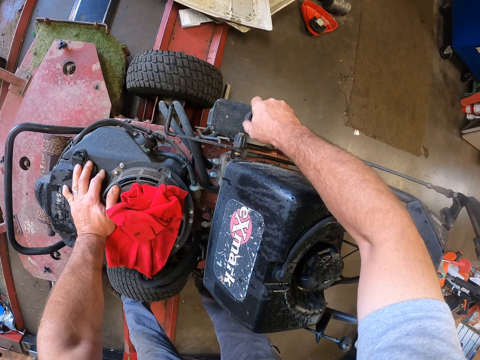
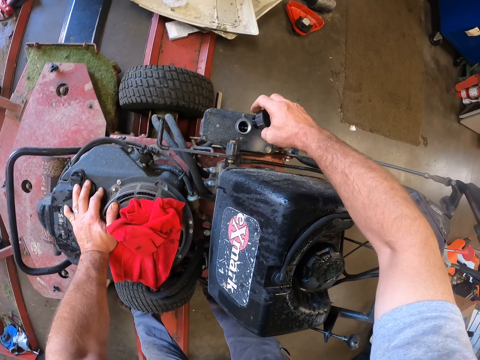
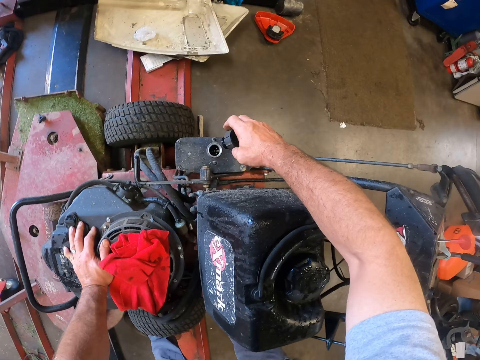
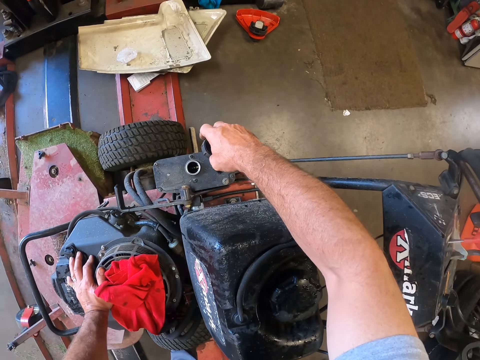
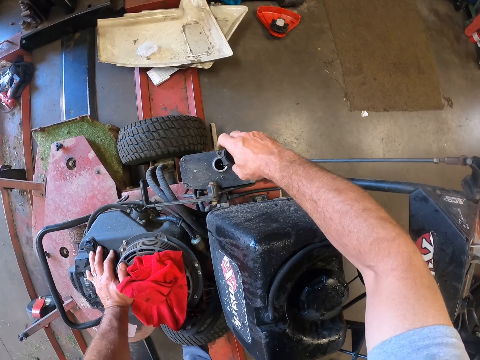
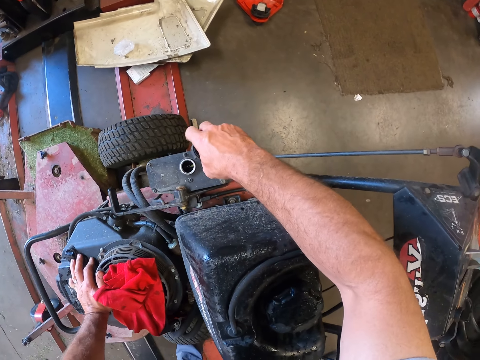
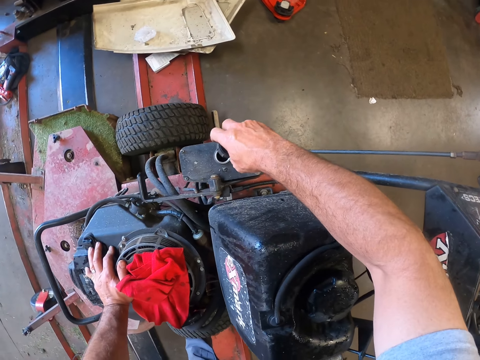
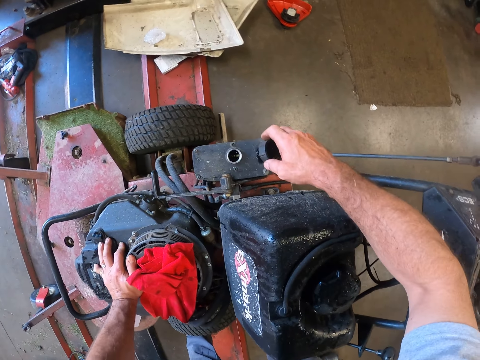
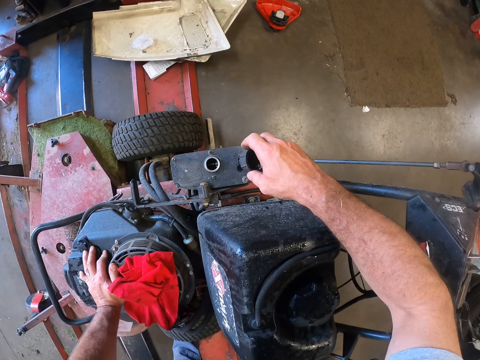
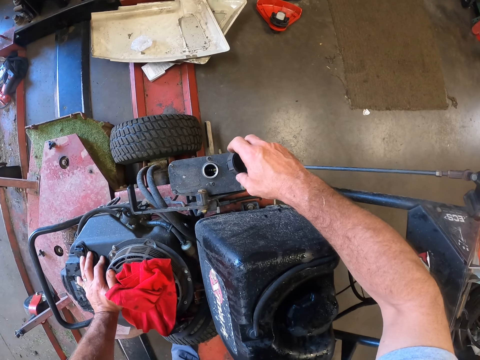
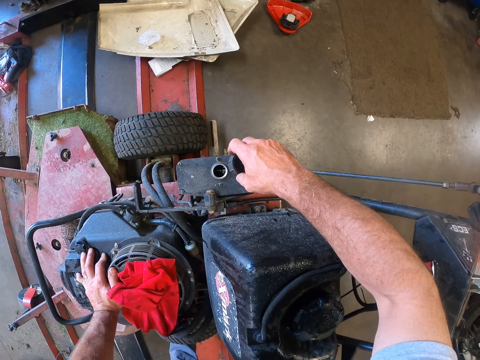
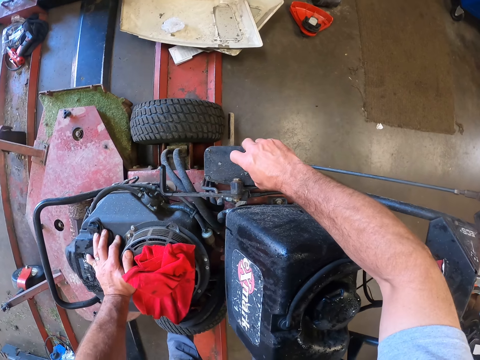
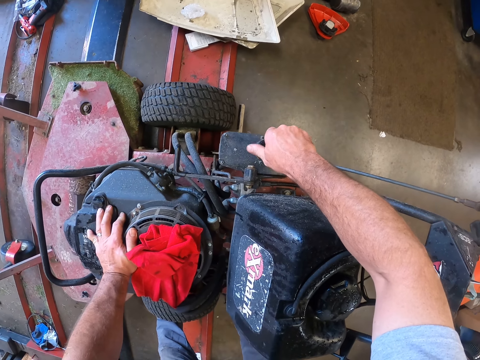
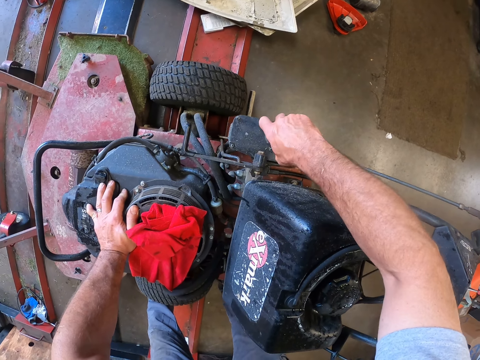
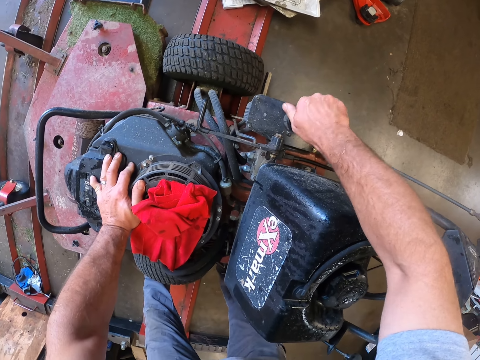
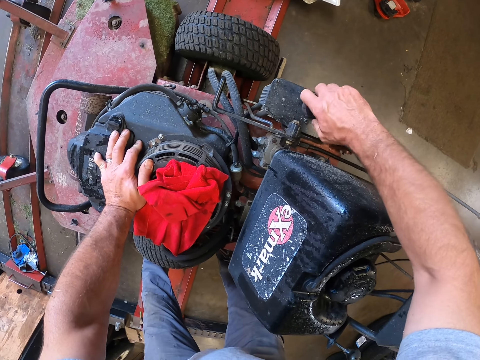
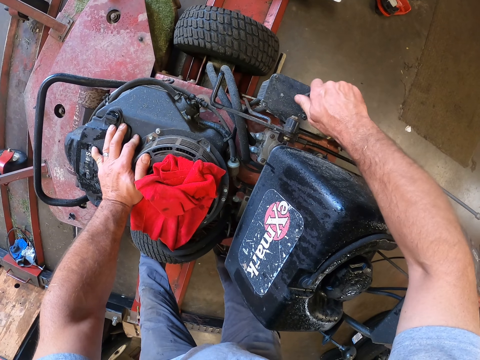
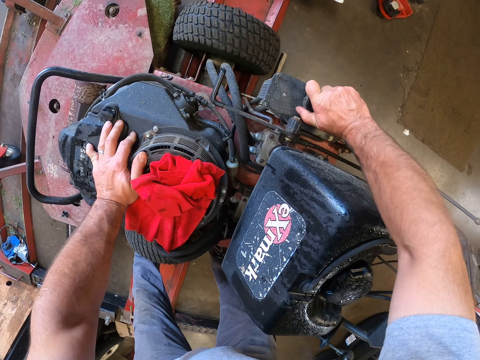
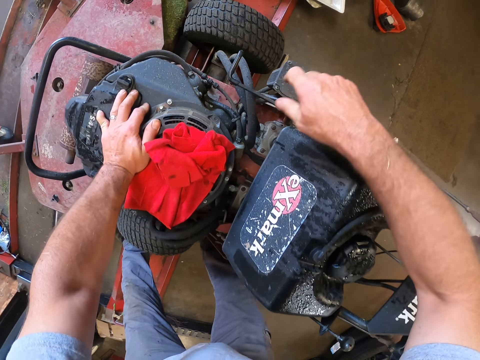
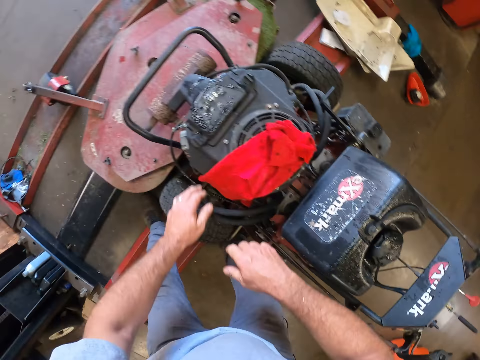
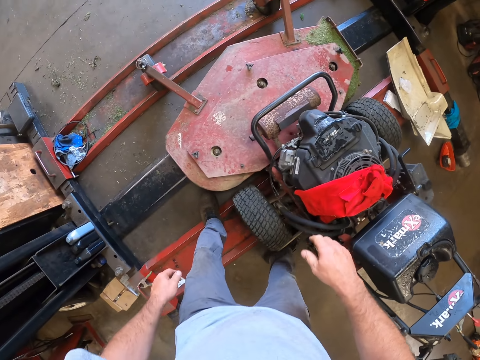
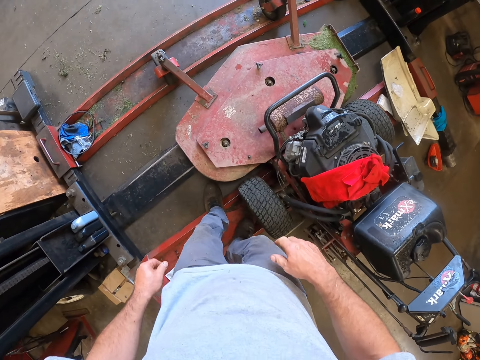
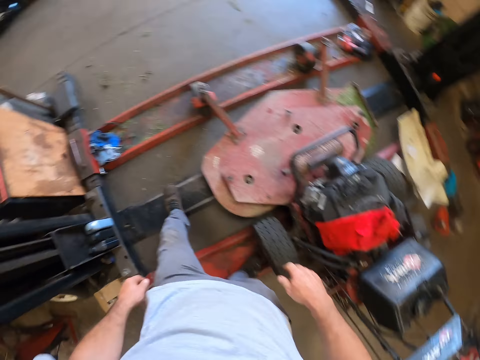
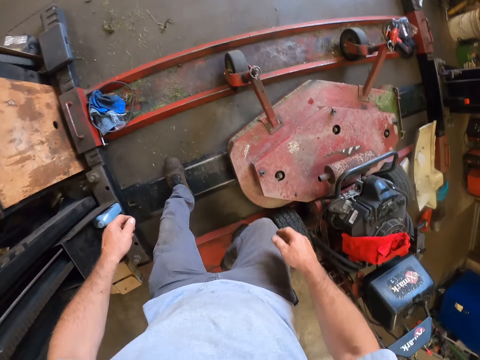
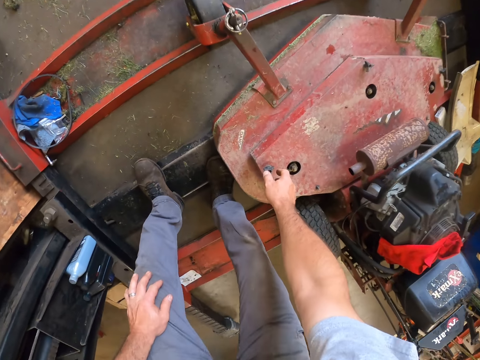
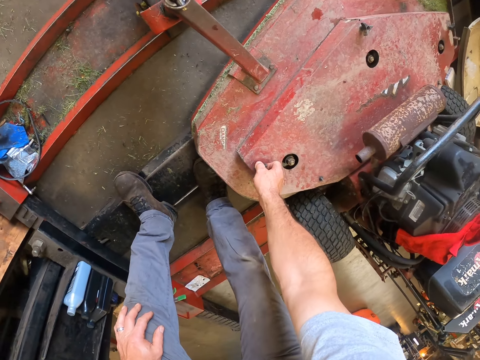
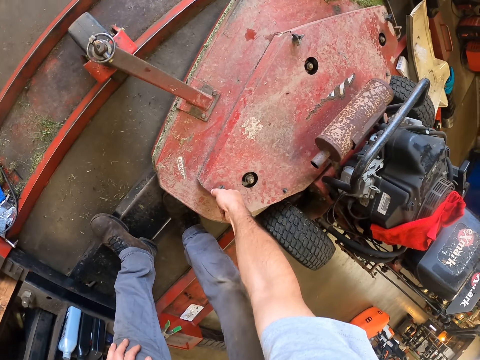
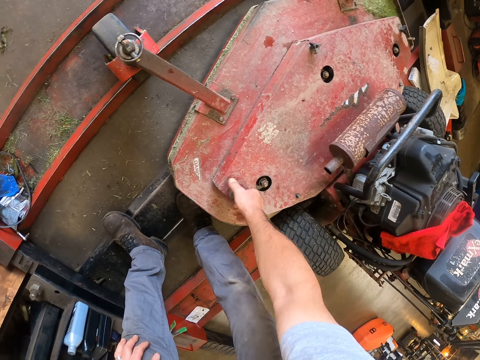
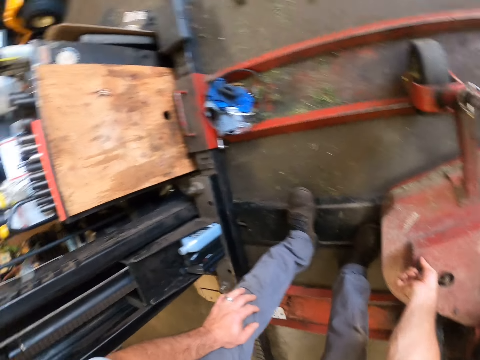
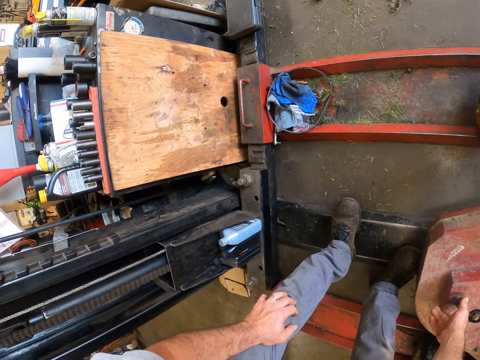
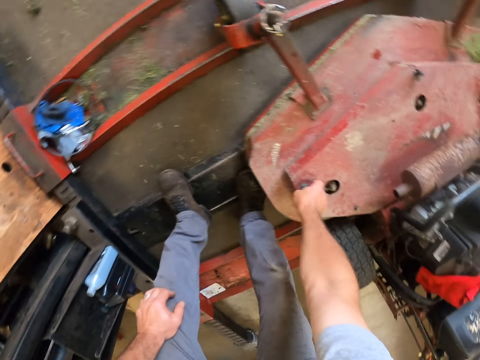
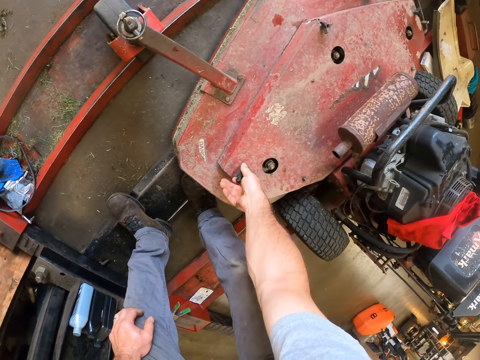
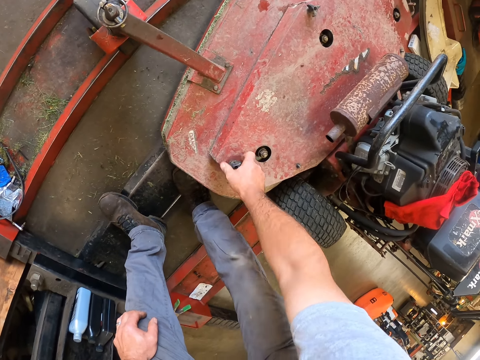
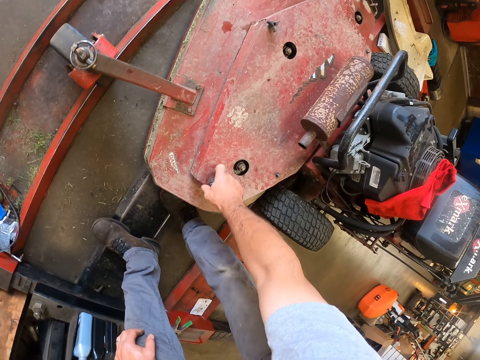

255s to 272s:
The camera wearer looks into the oil tank of the lawn mower. He closes the oil tank of the lawn mower. He loosens the knob of the pulley compartment cover of the lawn mower.

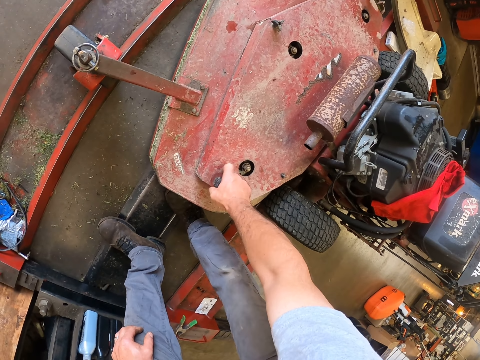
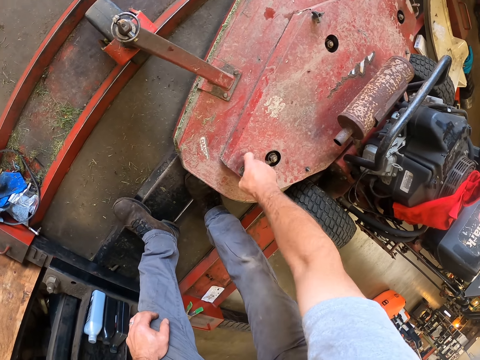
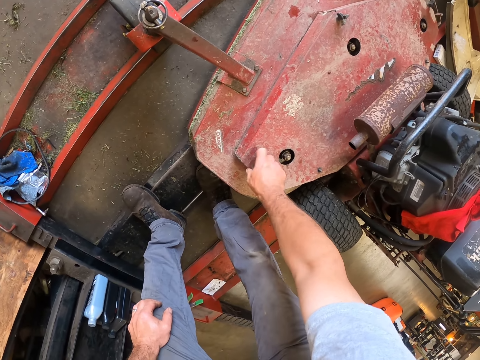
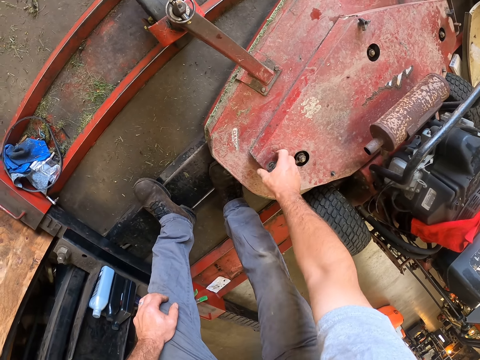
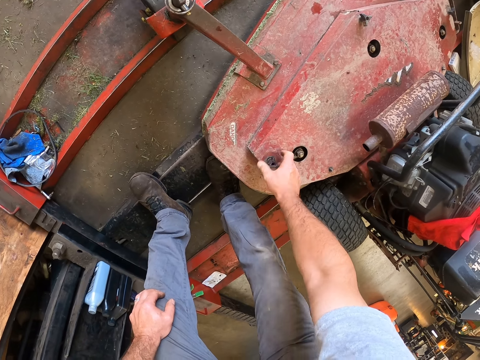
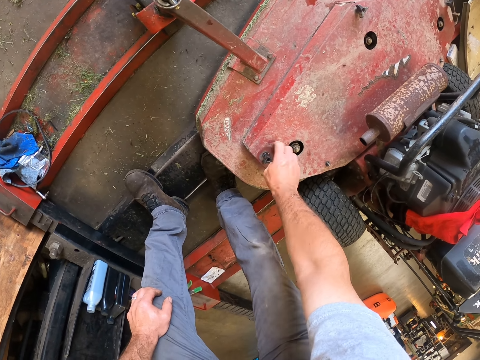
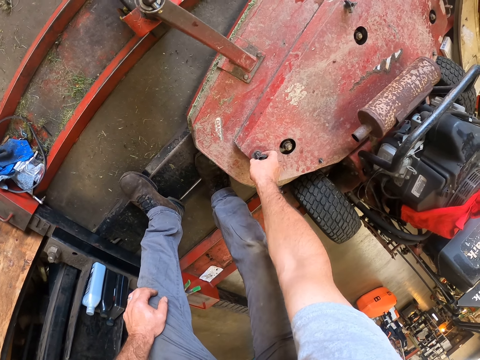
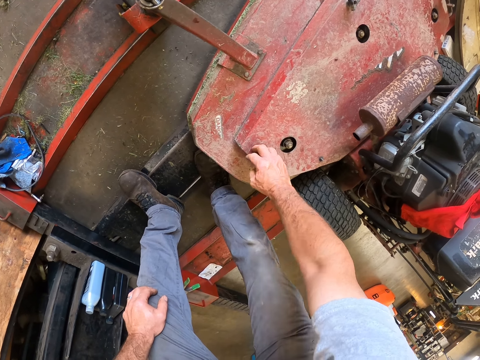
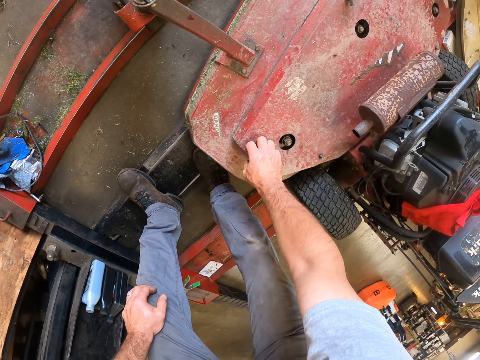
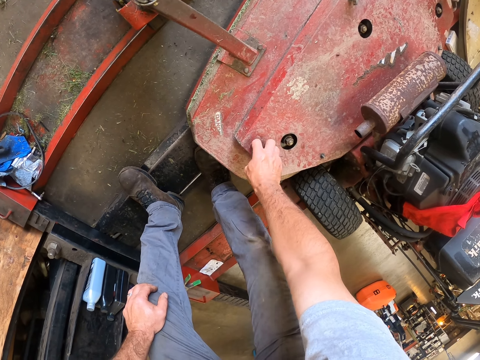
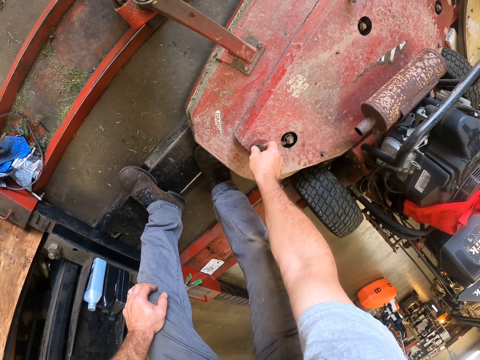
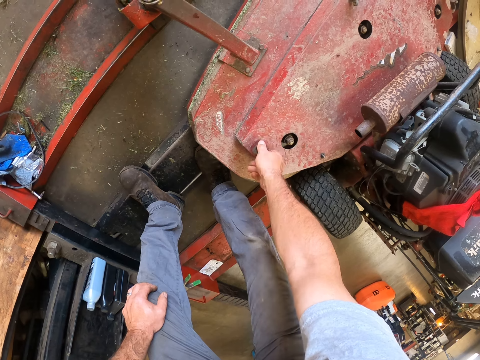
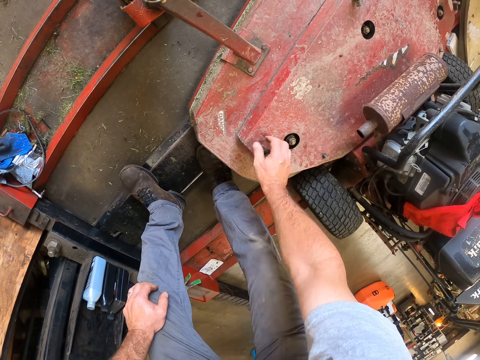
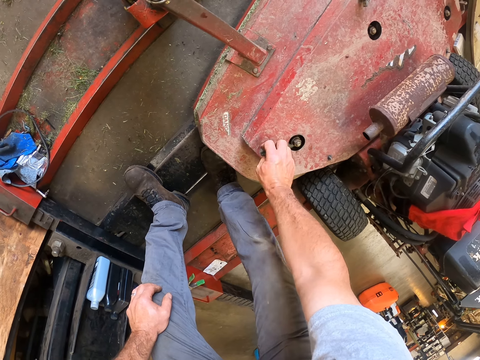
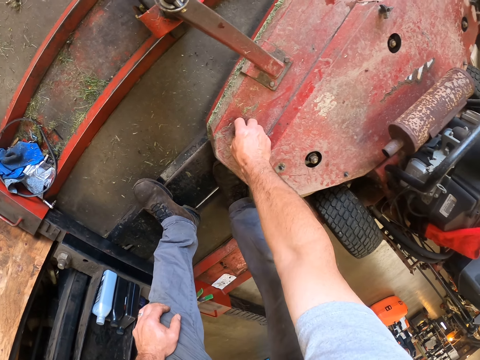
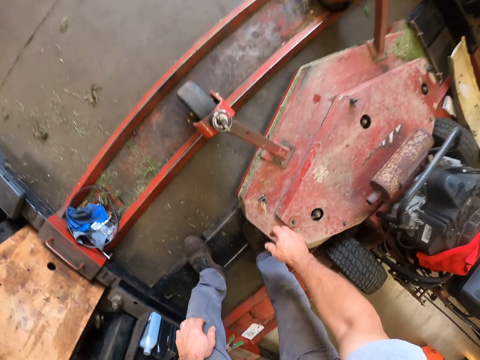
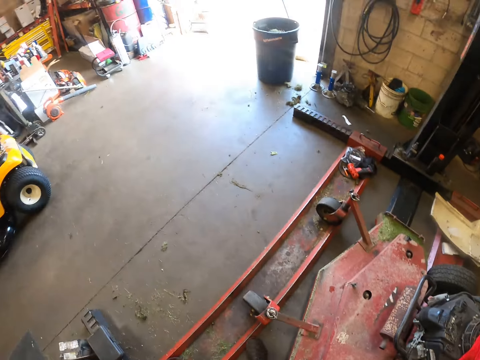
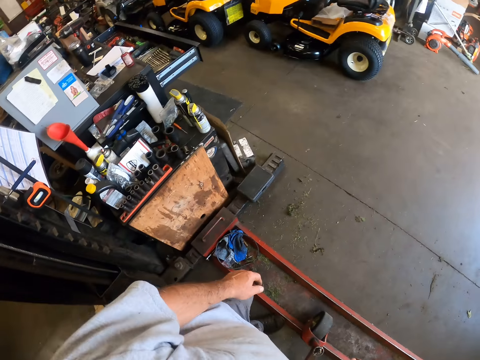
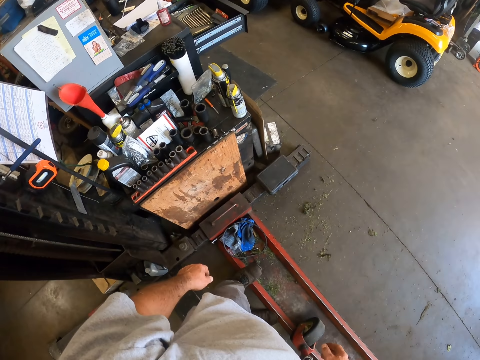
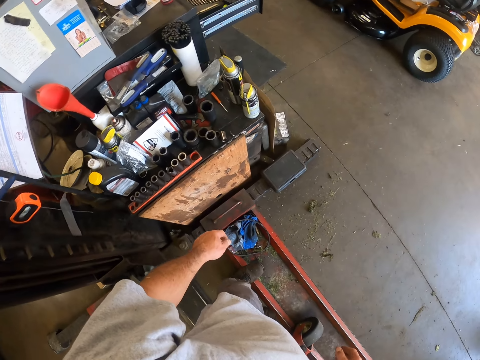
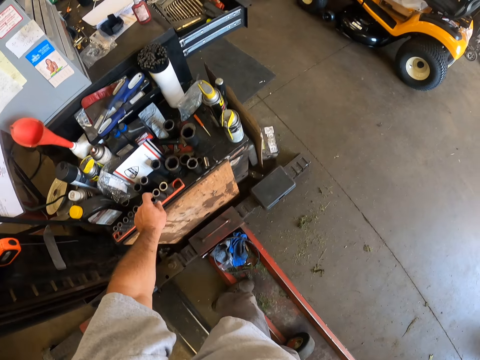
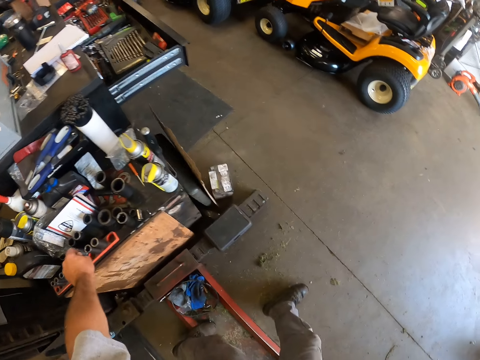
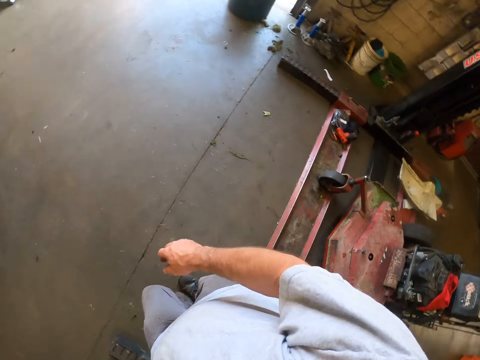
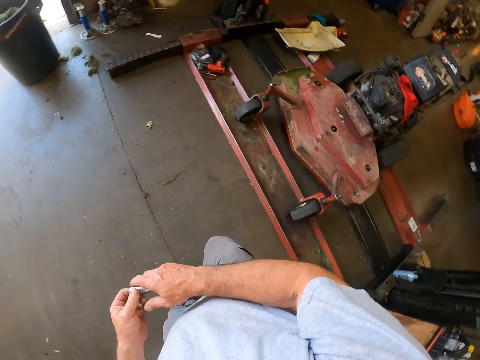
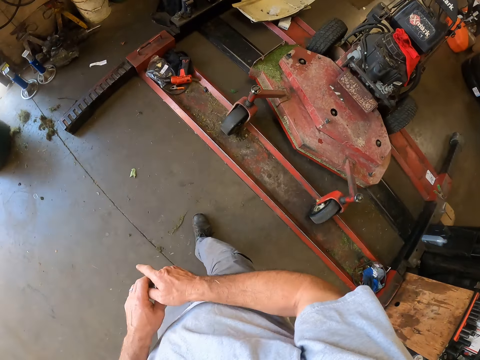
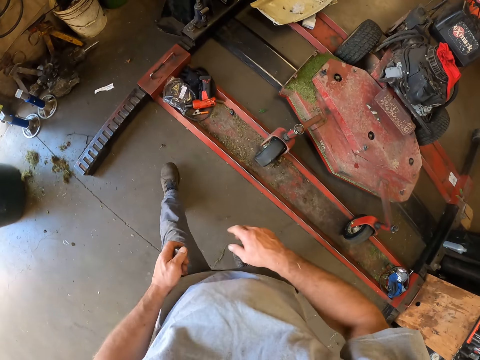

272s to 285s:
The camera wearer places the cover on the slab of the lawn mower. He stares around. He takes a bolt remover from a table with his left hand. He walks to the side of the lawn mower.
